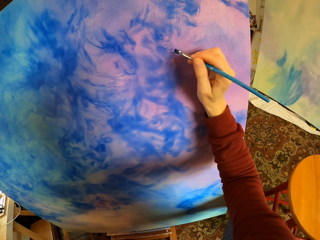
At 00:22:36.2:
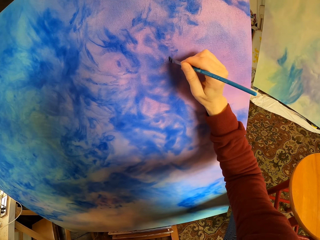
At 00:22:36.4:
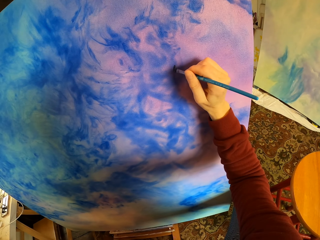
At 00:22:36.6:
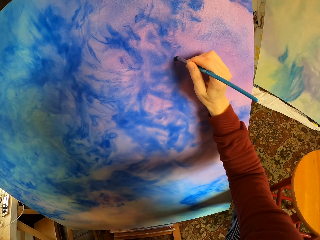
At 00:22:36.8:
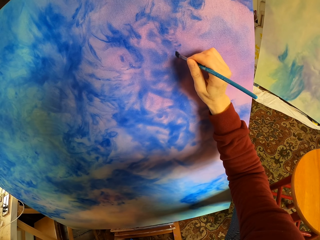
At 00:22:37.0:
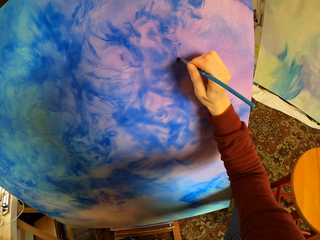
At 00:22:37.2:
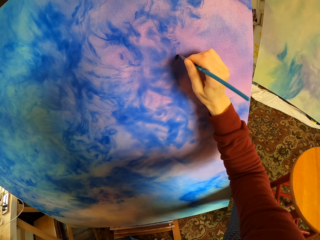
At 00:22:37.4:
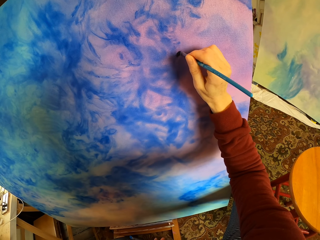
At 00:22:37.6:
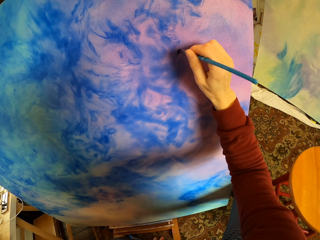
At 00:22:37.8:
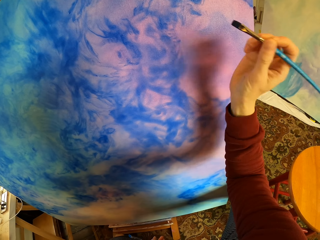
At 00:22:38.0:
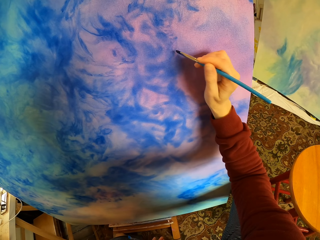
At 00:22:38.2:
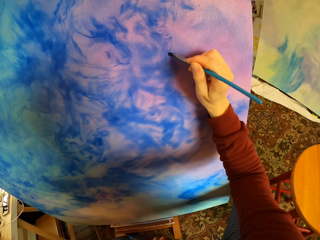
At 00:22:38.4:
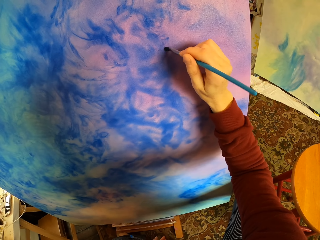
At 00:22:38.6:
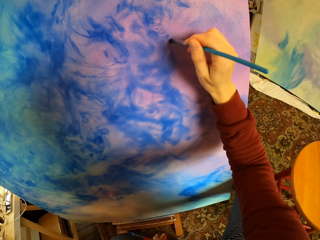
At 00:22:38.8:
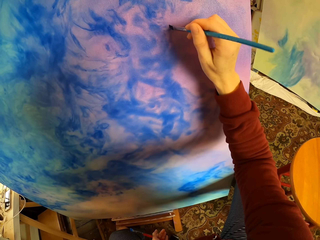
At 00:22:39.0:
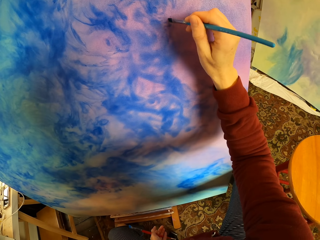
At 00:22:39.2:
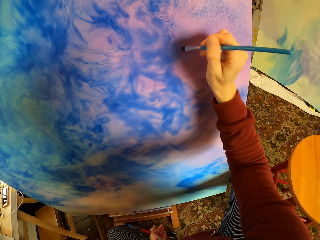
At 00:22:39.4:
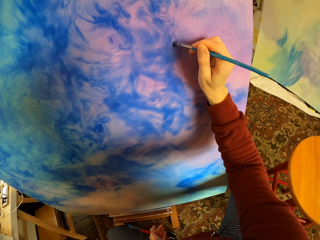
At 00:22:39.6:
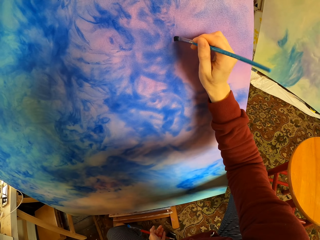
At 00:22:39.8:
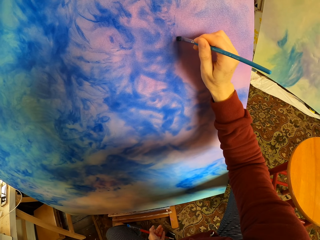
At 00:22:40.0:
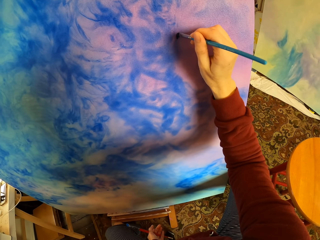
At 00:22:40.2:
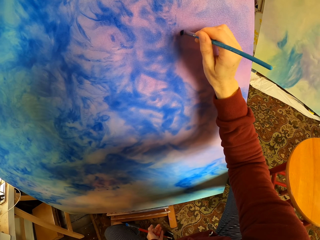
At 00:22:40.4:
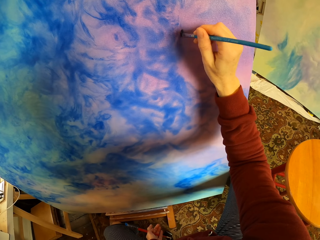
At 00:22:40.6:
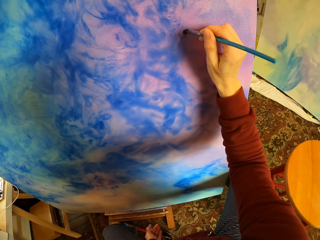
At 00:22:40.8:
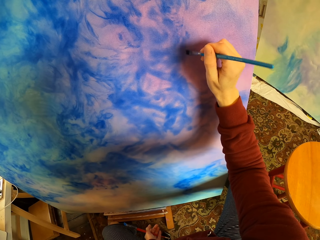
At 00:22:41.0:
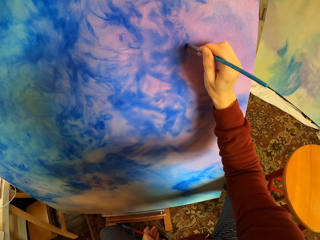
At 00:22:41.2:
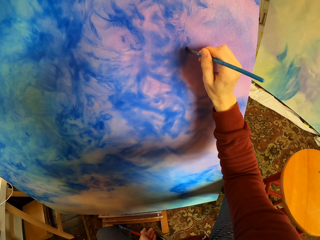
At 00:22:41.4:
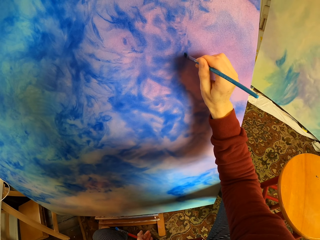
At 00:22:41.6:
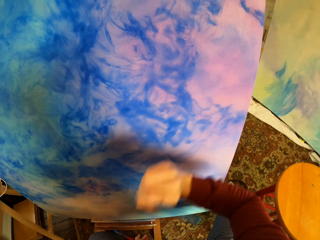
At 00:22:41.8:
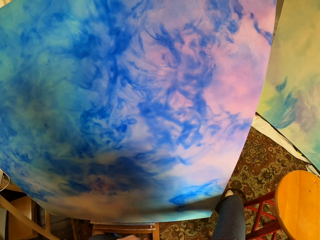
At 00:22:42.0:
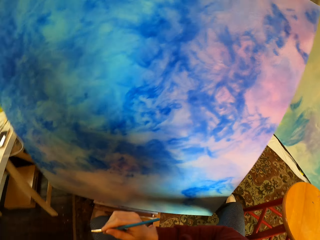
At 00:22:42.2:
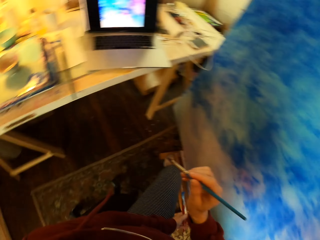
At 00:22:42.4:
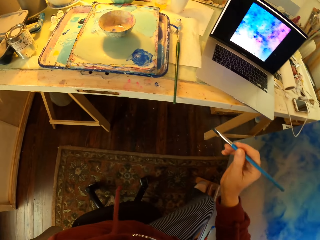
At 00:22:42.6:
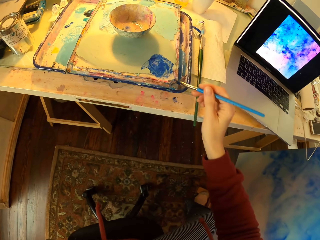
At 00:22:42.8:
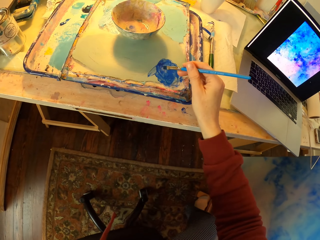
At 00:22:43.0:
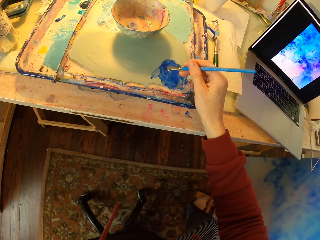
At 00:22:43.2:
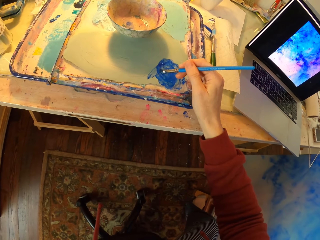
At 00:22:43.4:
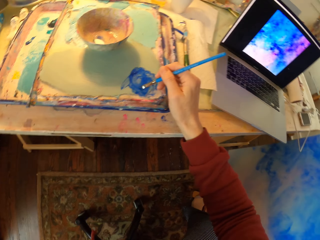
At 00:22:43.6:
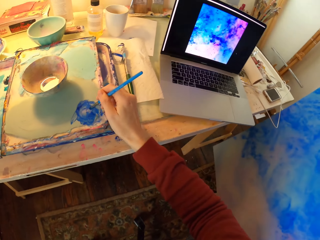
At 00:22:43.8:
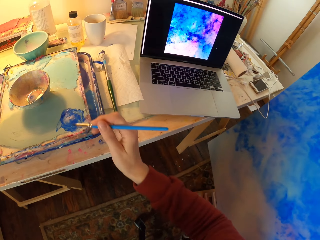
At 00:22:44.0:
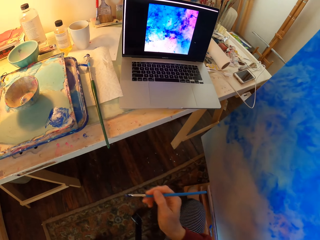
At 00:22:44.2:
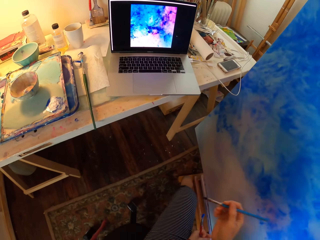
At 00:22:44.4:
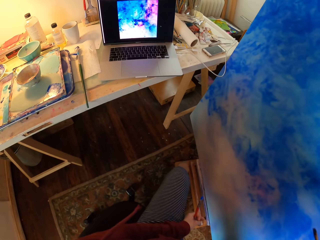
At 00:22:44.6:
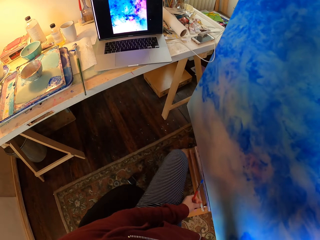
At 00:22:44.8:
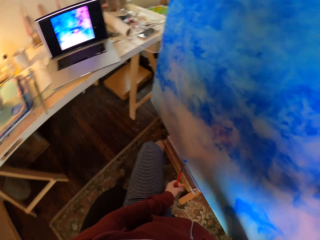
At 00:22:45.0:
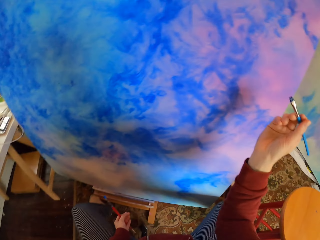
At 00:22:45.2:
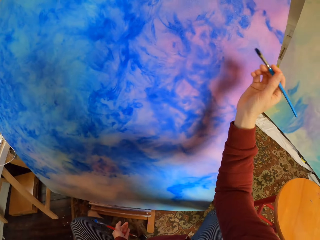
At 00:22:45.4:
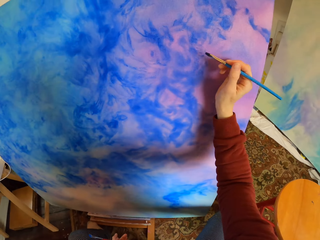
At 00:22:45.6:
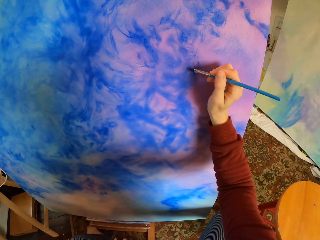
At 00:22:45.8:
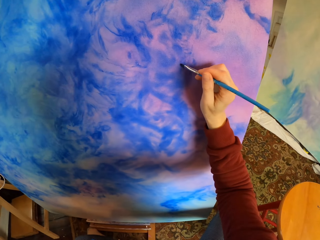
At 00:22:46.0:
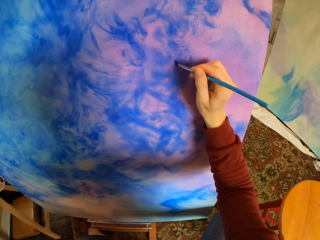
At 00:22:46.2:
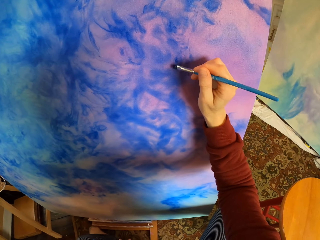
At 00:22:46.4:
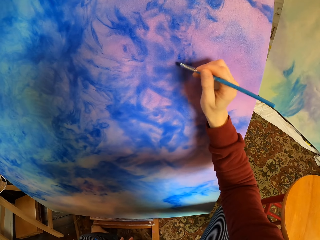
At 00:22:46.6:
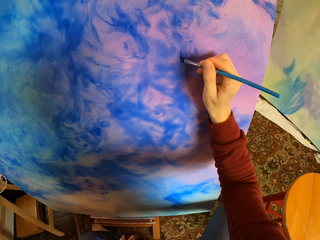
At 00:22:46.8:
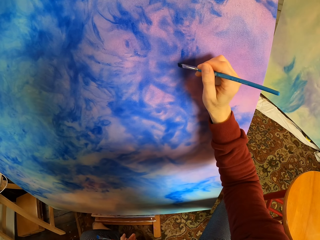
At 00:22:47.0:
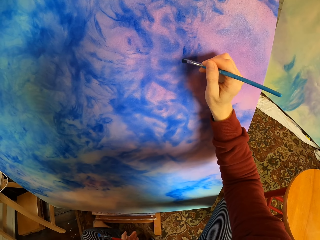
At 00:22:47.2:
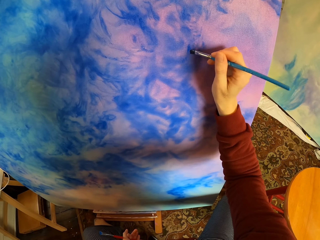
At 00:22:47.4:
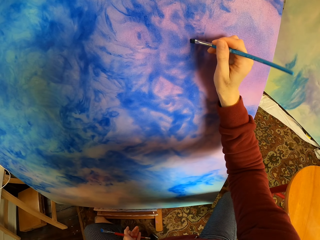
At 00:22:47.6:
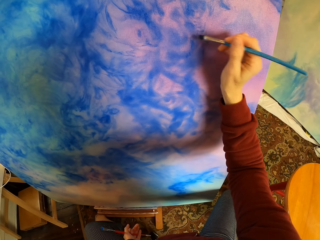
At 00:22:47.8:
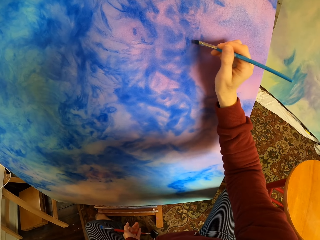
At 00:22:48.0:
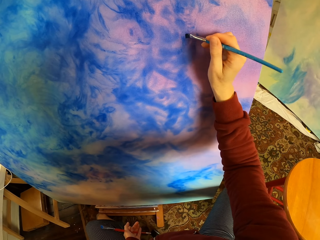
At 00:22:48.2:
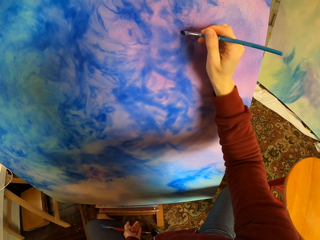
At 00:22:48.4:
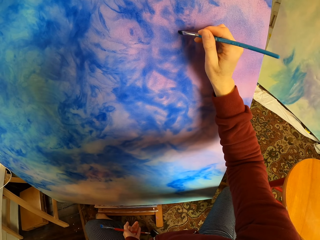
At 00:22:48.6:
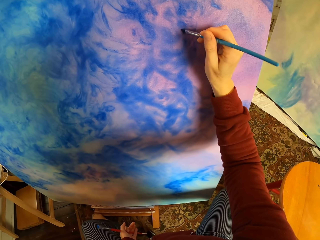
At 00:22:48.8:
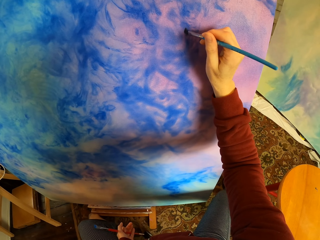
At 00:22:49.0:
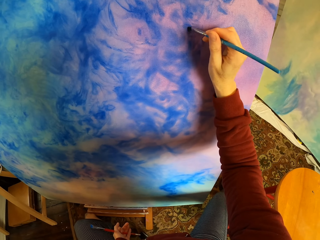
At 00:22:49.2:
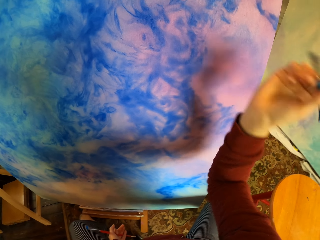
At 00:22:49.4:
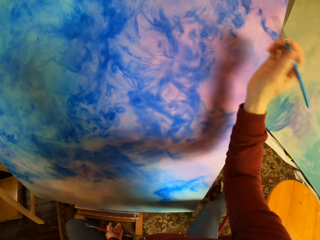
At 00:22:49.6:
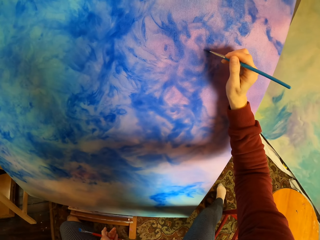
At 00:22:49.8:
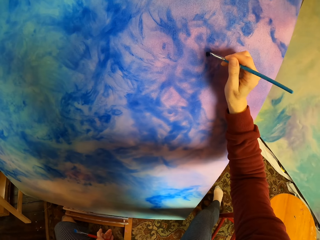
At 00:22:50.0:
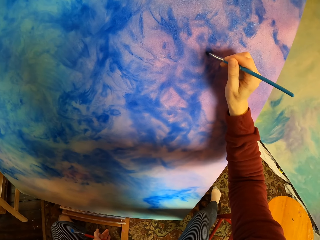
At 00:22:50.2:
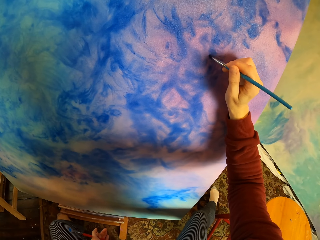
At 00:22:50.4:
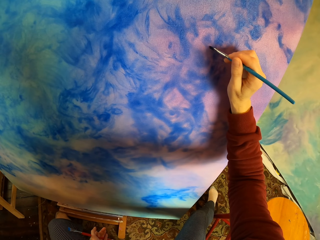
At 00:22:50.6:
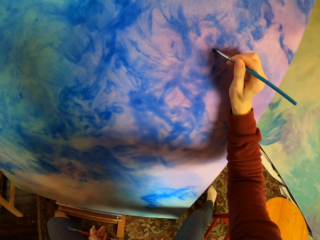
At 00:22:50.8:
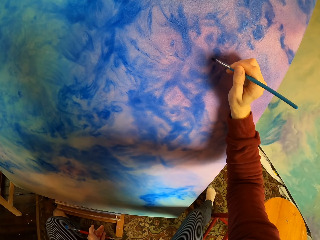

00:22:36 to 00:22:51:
The camera wearer paints art. They add paint to the brush. They paint art.

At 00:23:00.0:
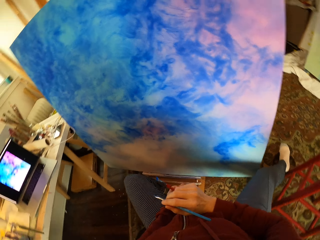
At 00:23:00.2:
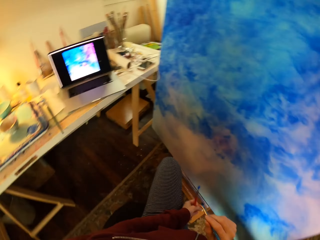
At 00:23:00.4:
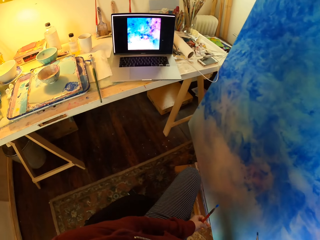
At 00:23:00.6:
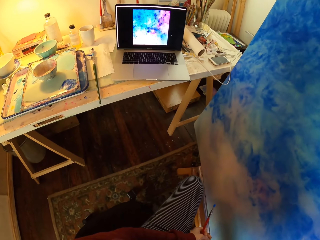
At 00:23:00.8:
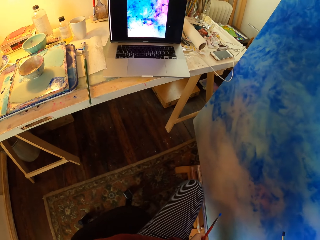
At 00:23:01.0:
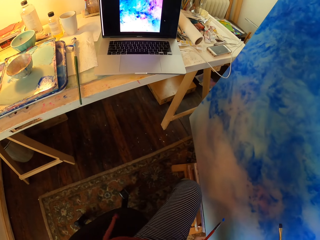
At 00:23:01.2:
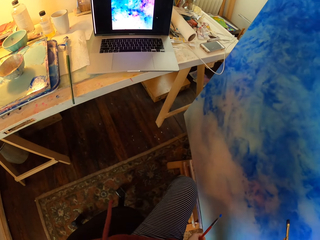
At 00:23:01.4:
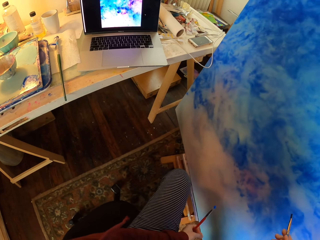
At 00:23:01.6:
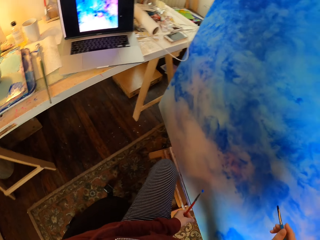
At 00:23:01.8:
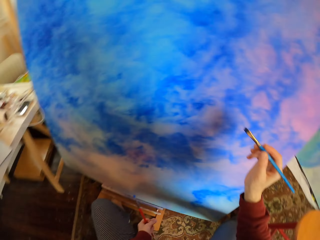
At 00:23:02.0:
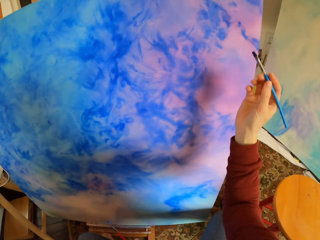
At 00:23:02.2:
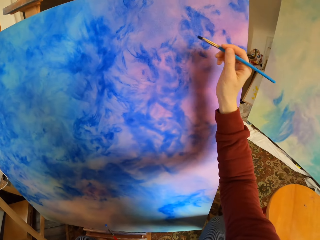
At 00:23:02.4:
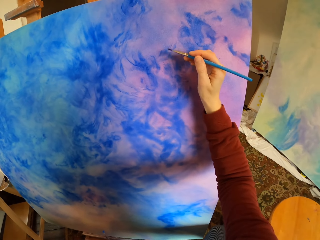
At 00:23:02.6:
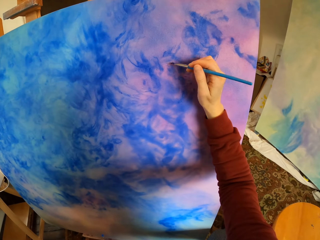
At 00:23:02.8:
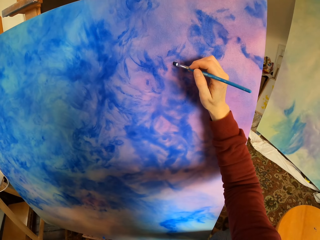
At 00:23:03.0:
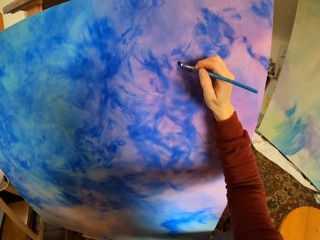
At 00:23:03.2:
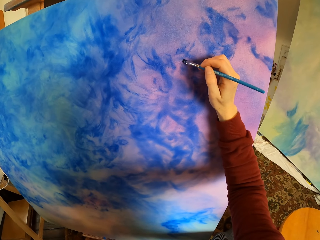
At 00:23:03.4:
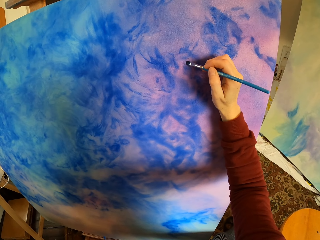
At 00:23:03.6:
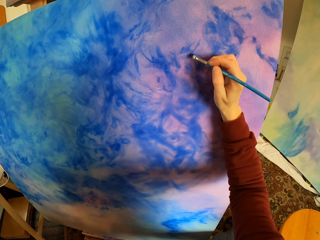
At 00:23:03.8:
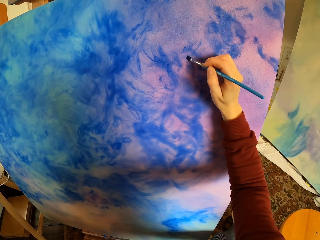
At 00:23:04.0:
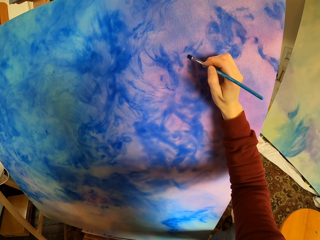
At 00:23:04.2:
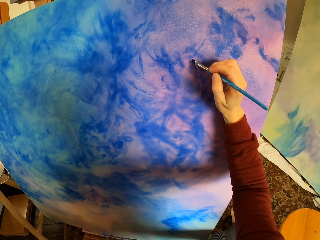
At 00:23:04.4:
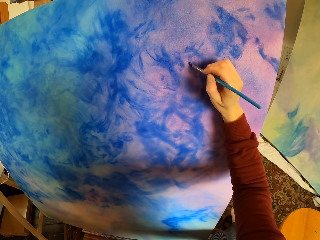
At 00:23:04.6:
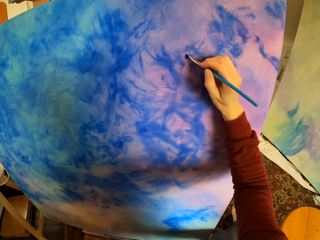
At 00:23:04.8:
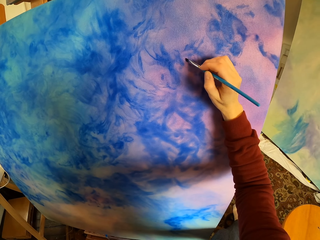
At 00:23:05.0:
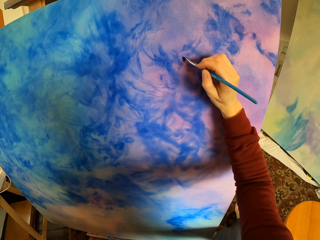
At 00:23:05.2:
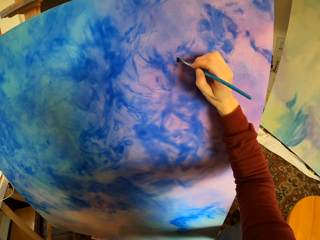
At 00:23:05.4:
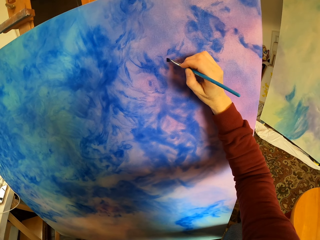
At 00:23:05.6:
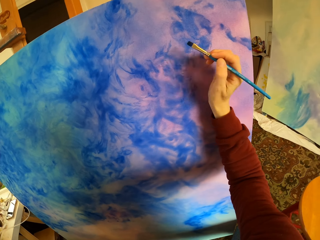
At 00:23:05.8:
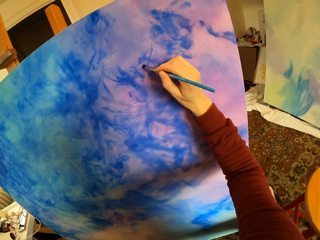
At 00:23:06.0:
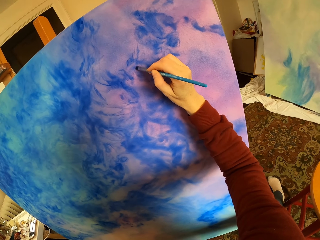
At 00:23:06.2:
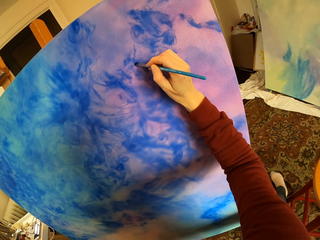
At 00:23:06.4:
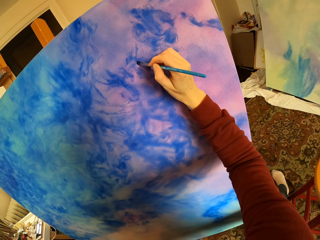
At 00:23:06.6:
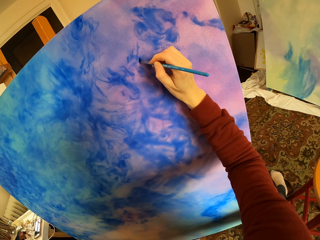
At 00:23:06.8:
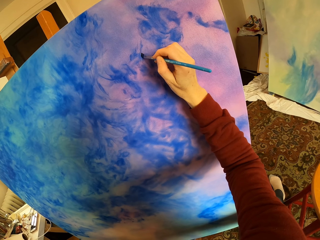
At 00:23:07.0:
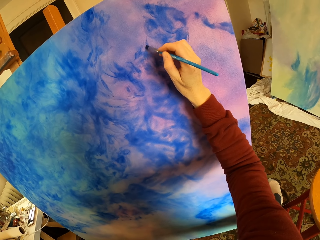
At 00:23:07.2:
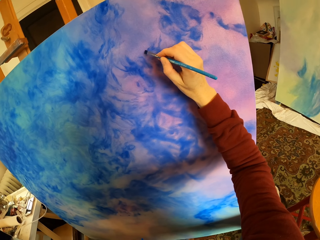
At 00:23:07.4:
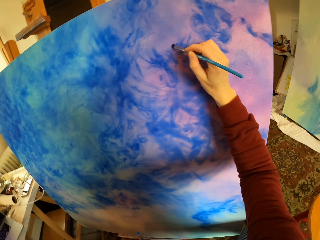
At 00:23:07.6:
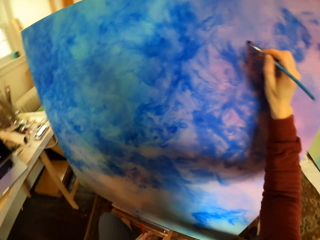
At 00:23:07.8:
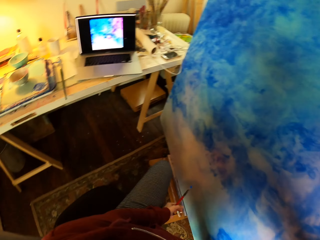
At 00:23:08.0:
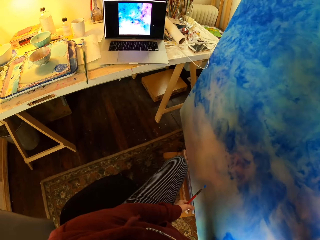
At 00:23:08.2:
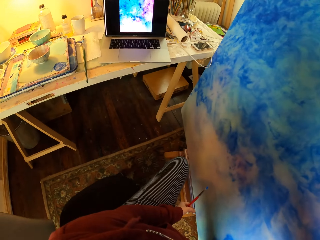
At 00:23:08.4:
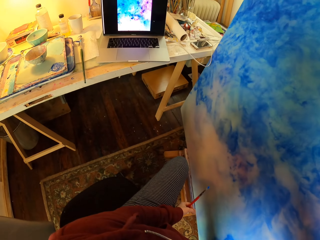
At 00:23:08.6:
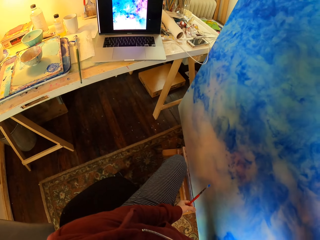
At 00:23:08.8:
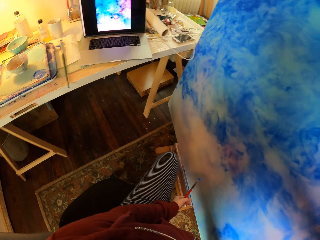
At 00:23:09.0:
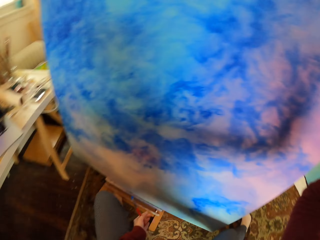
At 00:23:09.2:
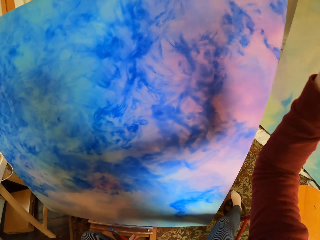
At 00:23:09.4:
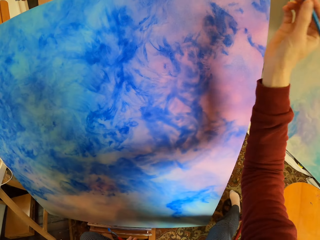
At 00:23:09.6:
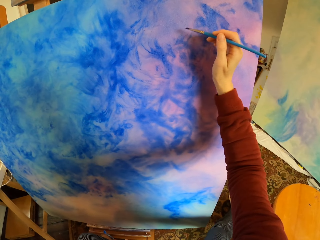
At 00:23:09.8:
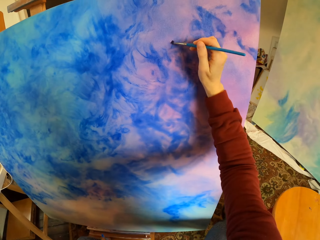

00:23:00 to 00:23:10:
The camera wearer looks at the laptop. They paint art. They look at the laptop.
